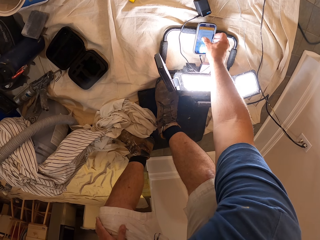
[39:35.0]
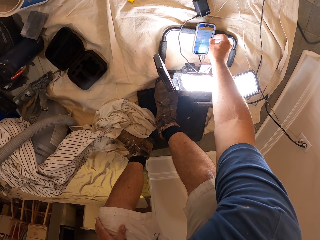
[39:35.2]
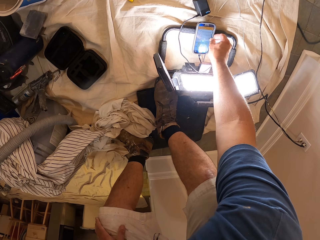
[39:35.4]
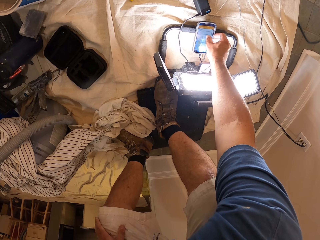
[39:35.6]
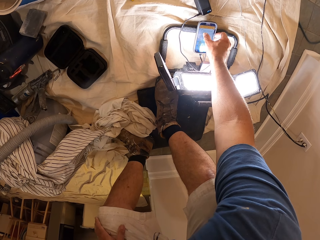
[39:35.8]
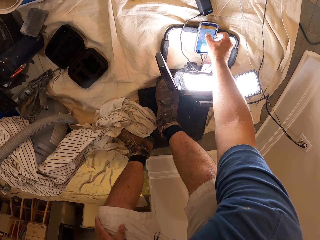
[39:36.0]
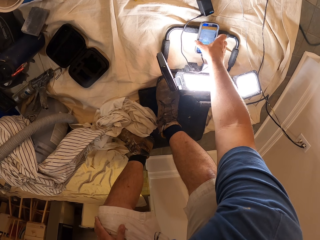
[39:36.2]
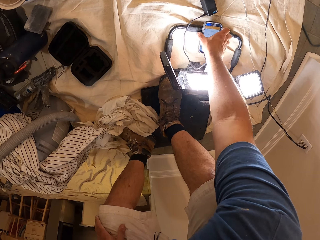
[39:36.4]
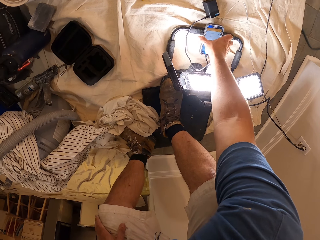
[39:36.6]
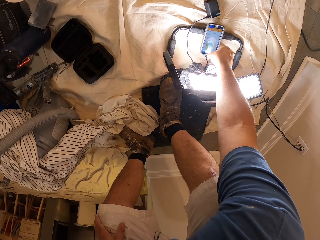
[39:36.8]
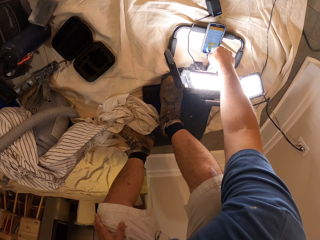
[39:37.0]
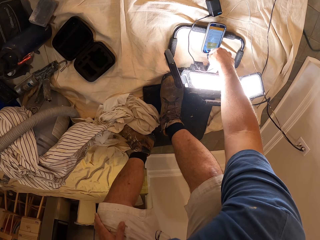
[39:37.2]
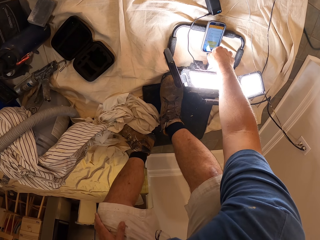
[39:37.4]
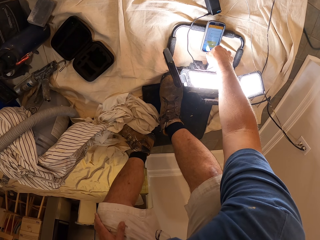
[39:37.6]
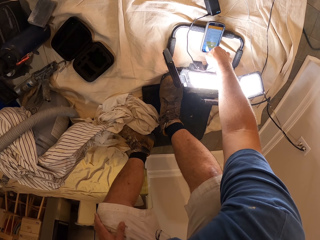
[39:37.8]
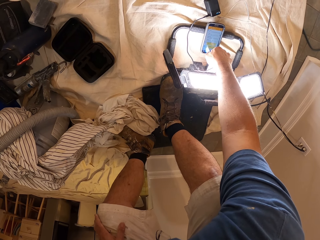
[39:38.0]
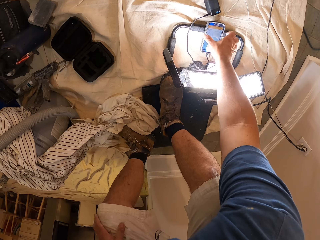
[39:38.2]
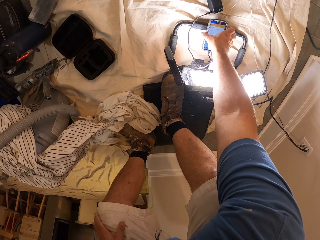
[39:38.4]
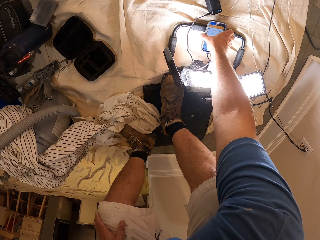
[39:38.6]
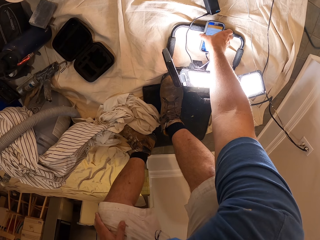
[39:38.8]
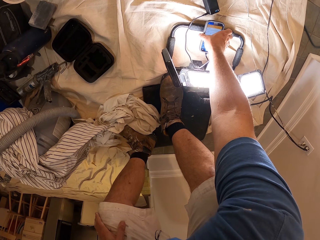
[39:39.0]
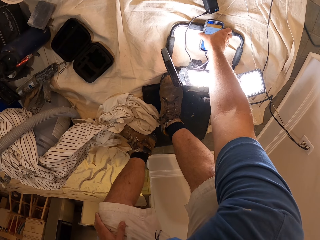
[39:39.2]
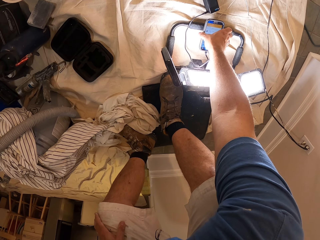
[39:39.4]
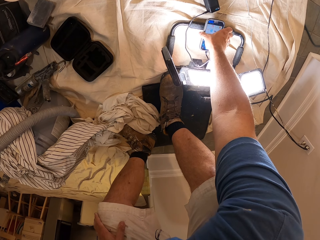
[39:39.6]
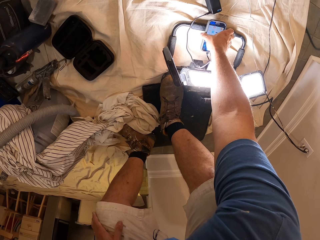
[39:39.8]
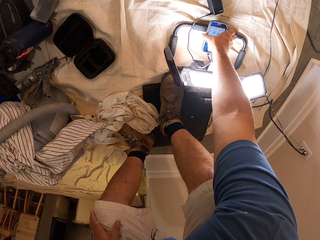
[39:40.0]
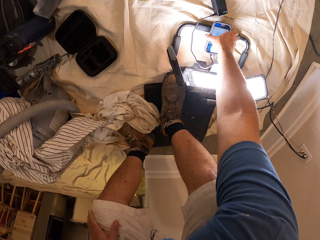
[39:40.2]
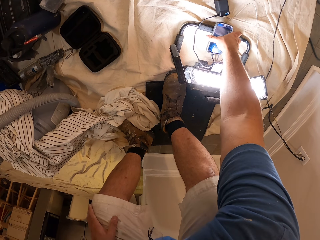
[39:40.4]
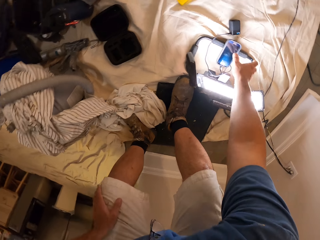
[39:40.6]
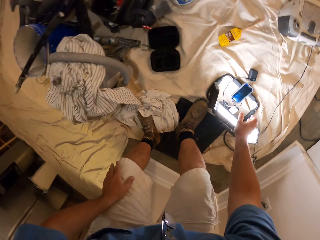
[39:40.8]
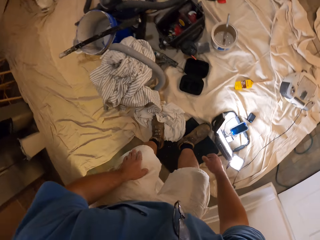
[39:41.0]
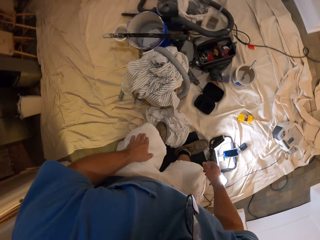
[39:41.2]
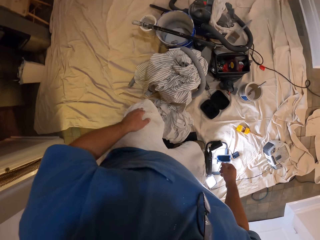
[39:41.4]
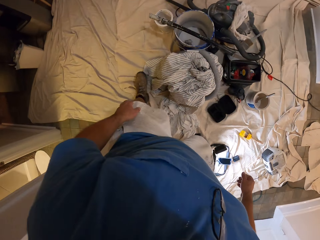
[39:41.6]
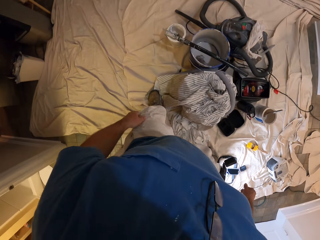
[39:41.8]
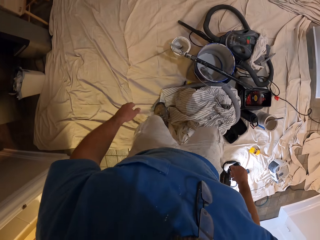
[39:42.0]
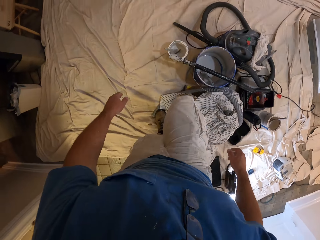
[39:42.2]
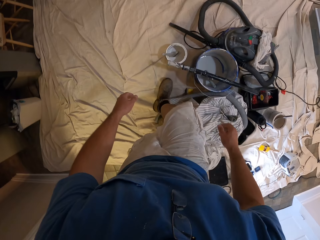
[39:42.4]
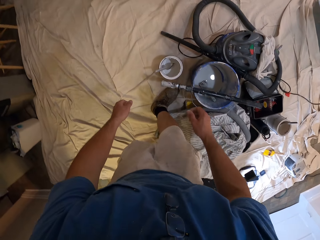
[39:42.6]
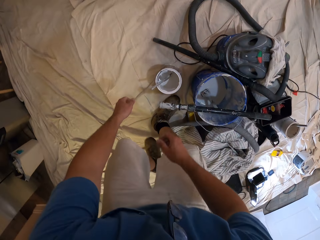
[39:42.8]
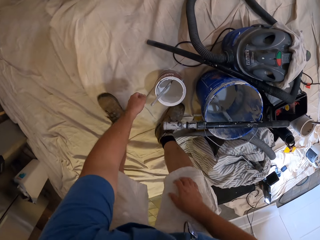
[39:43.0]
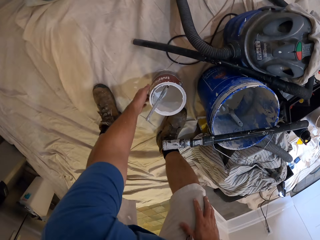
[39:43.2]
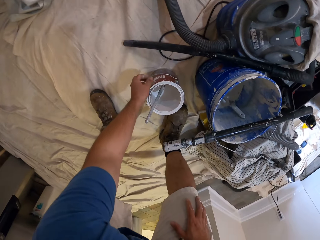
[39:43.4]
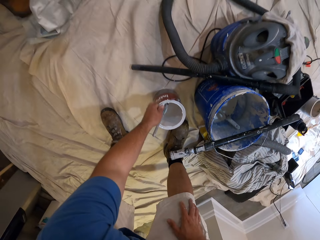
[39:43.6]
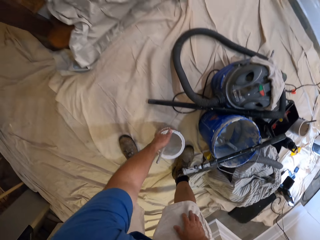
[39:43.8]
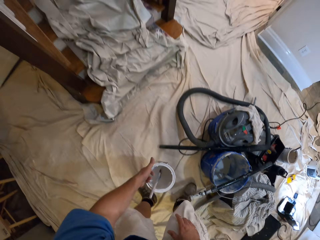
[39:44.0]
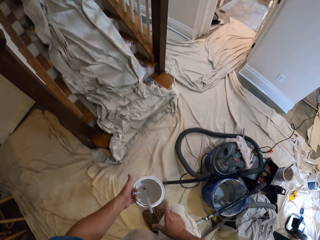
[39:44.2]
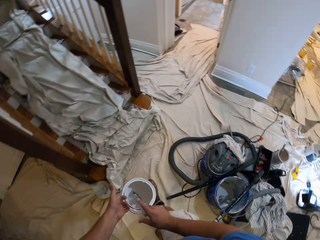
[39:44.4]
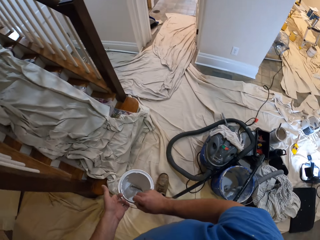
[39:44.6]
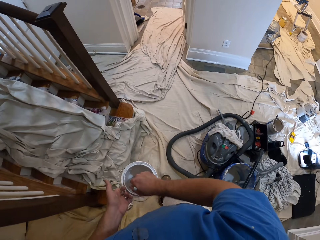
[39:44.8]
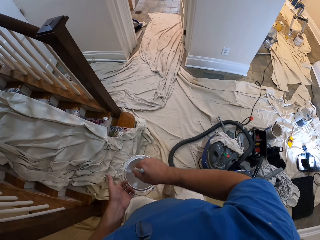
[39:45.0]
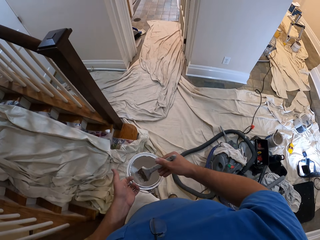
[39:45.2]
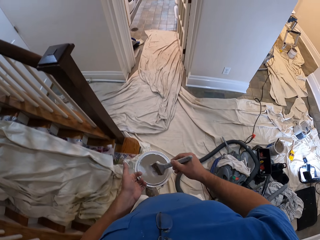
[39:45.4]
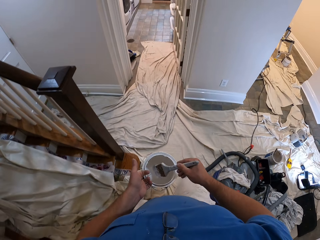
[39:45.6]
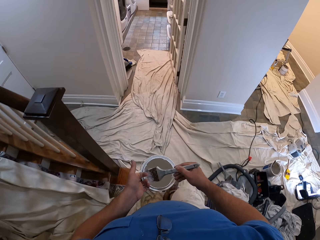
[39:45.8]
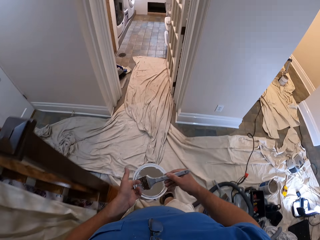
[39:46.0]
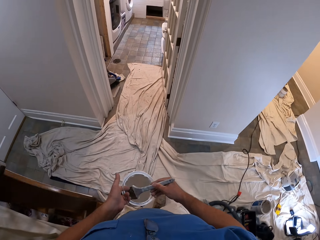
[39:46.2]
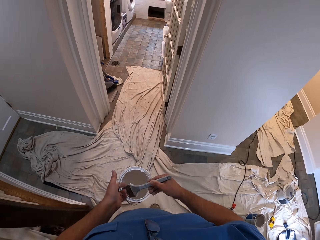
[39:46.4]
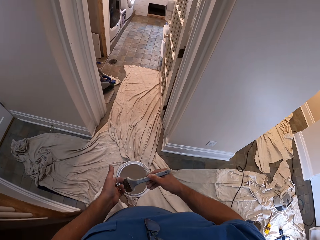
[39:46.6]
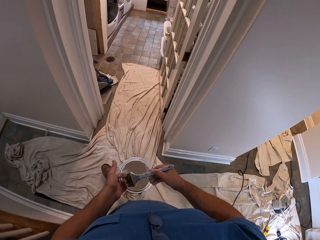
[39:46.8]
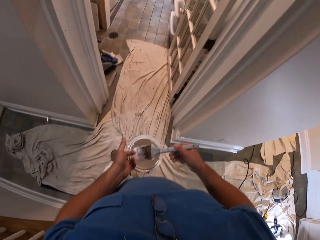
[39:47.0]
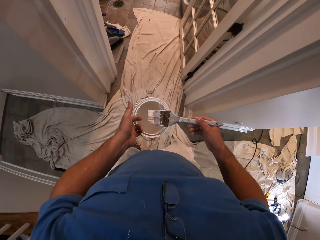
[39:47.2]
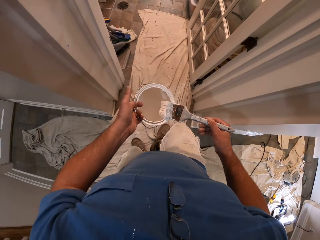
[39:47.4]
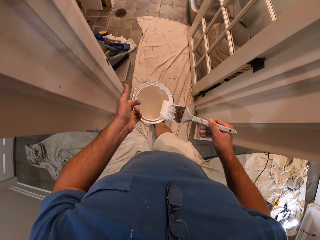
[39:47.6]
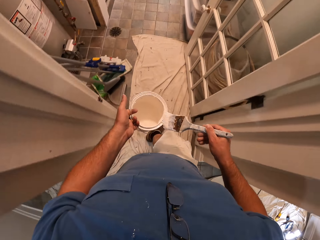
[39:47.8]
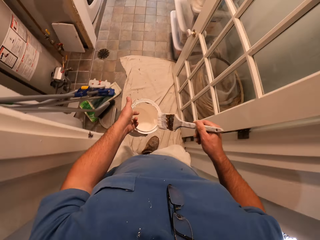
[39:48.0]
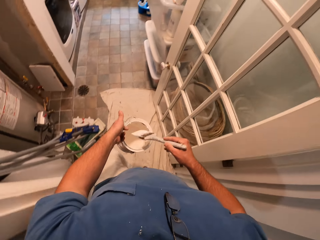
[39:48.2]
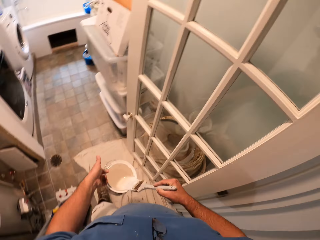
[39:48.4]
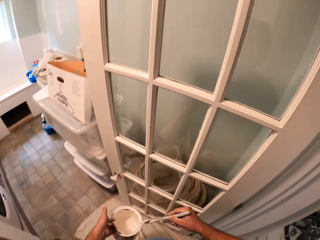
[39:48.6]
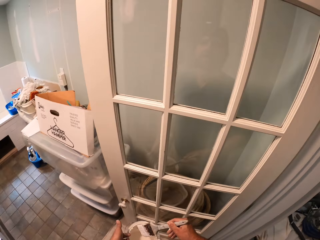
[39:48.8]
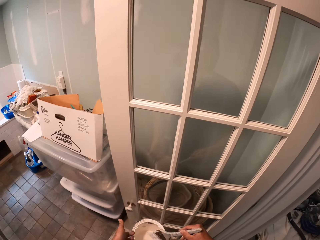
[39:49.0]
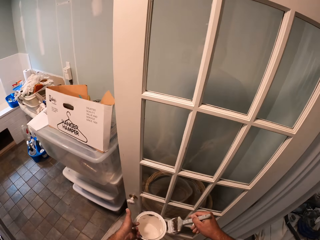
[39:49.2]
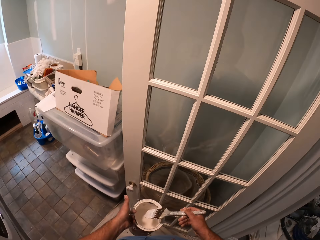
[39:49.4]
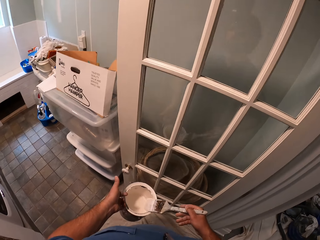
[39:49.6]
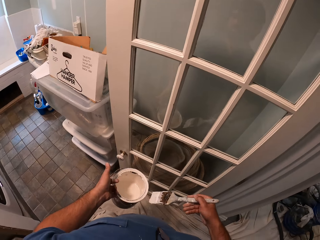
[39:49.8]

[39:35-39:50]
The camera wearer locks their phone. They stand up straight. They walk around. They pick up the paint or paint can on the floor. They walk towards the kitchen door. They pick a brush from the paint can. They shake the brush. They rub the paint brush on the edge of the paint tin.

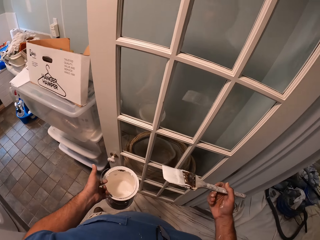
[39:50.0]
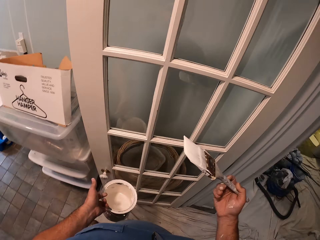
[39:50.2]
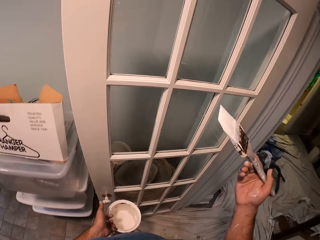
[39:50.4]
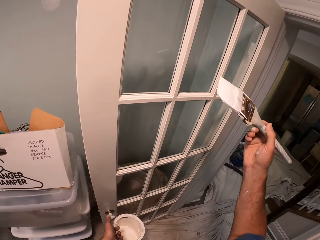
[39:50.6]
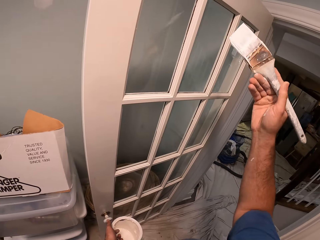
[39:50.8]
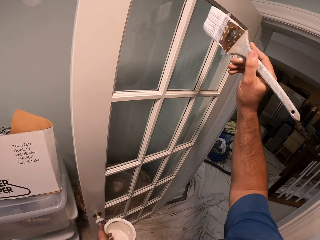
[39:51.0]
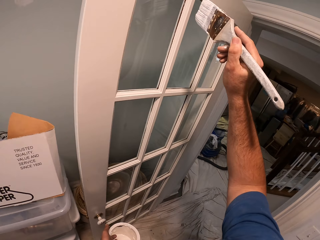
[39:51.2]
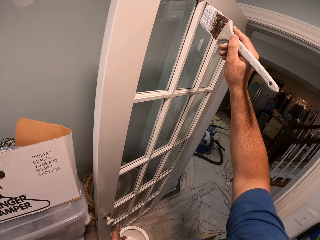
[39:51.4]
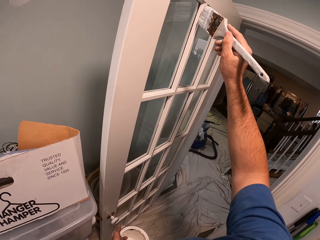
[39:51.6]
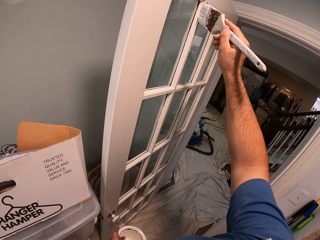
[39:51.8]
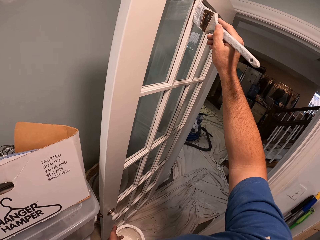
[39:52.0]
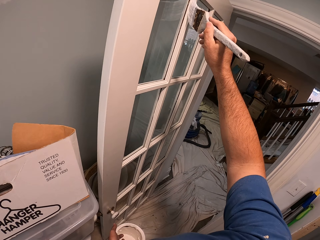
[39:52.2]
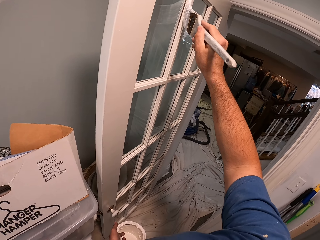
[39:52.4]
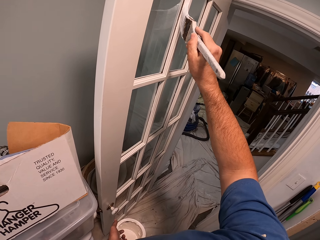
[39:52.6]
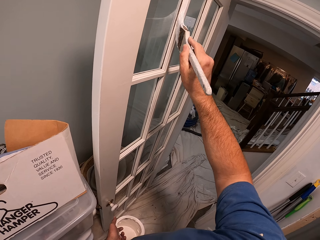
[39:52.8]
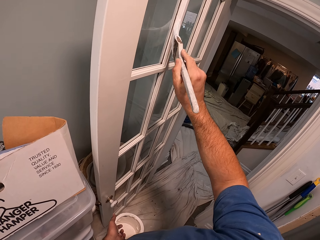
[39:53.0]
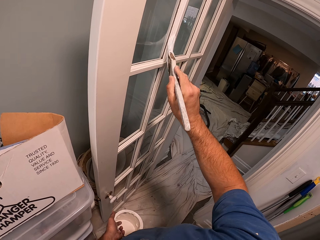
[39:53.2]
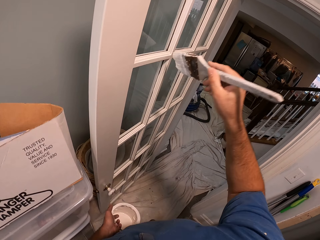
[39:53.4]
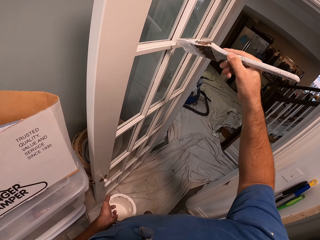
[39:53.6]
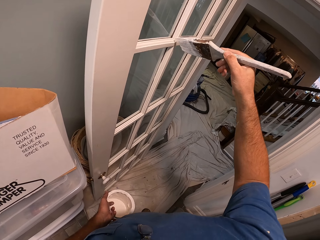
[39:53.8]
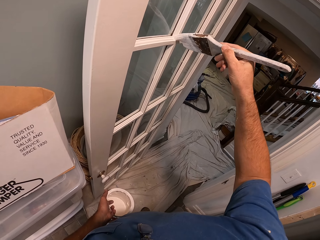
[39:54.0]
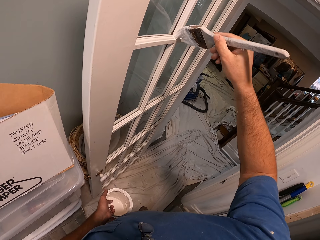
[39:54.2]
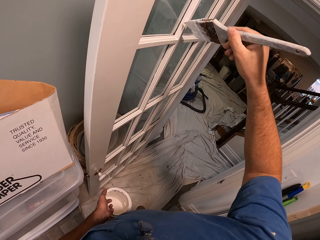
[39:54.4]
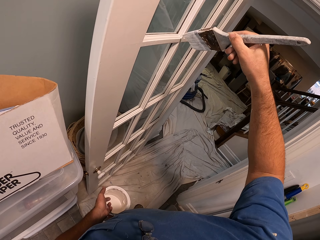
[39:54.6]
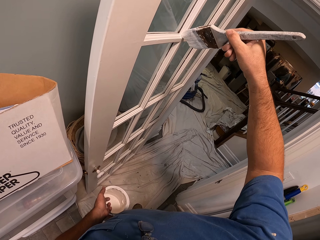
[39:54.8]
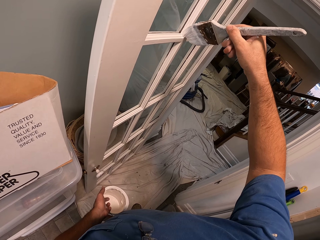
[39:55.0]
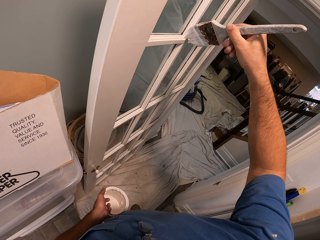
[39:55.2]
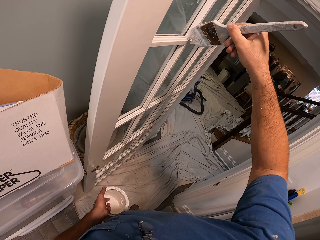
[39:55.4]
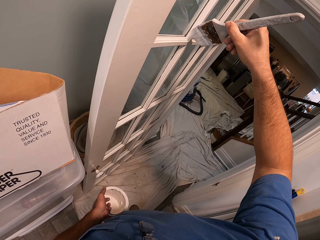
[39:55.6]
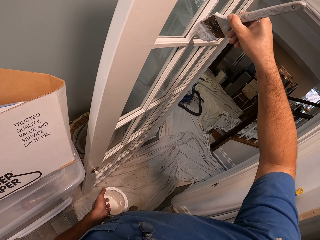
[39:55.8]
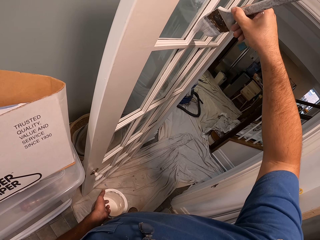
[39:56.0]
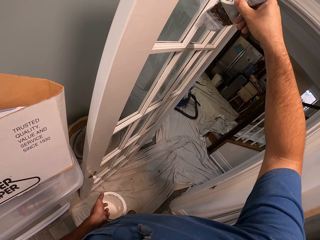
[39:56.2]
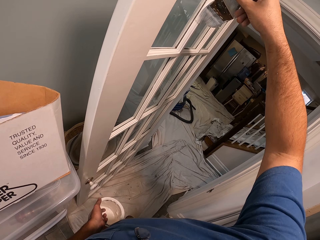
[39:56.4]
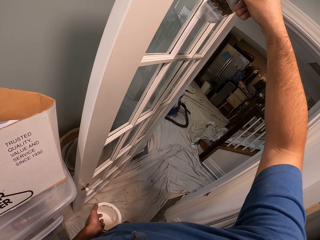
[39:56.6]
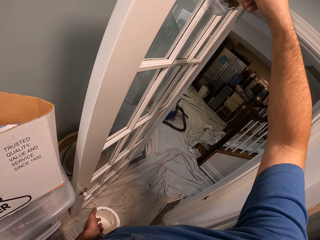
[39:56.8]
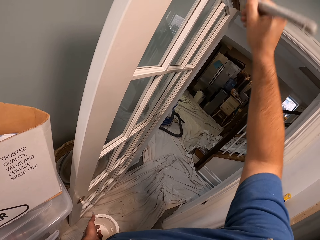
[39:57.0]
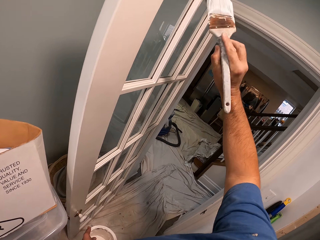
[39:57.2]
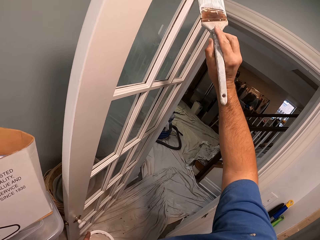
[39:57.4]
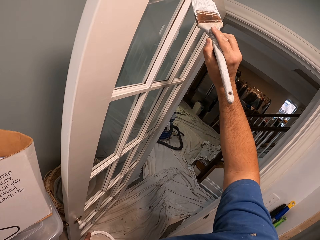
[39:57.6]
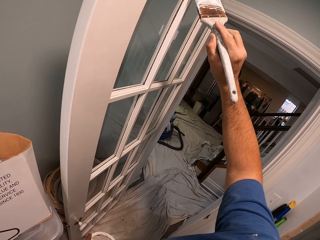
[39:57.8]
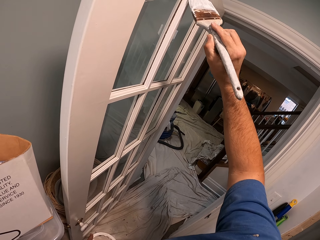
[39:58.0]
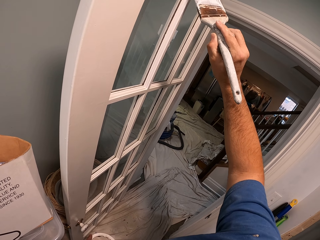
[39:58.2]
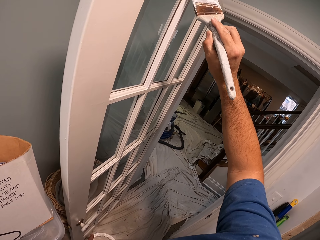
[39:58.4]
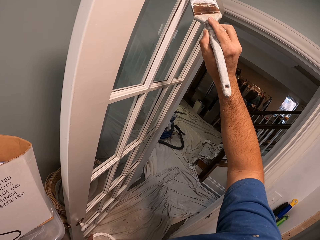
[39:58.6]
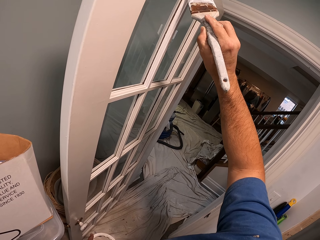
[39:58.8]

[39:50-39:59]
The camera wearer paints the kitchen door.
